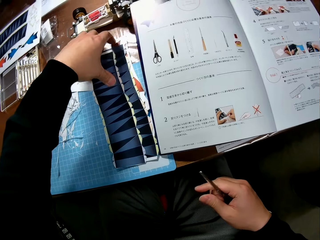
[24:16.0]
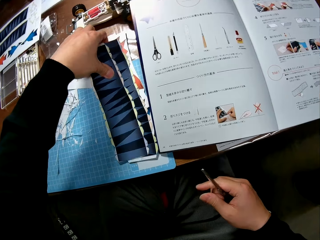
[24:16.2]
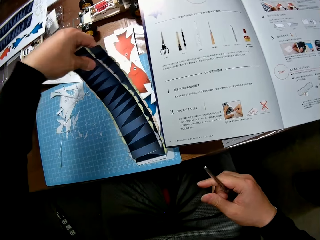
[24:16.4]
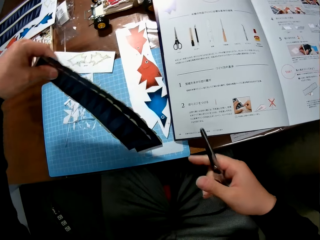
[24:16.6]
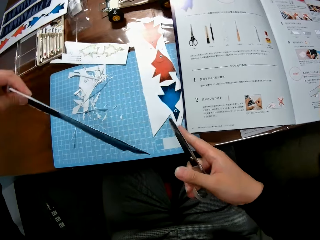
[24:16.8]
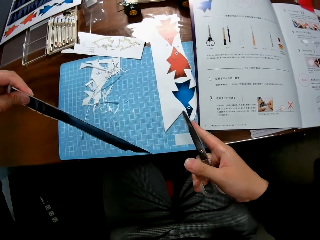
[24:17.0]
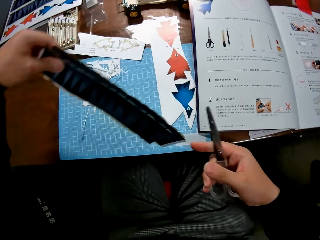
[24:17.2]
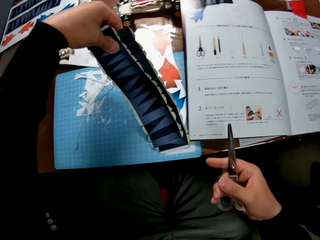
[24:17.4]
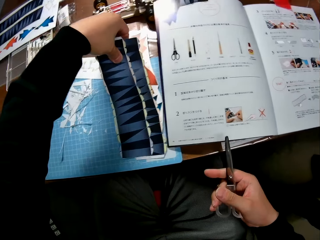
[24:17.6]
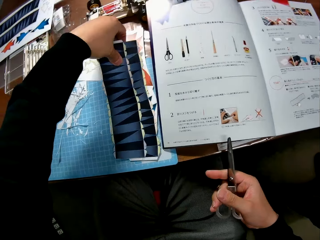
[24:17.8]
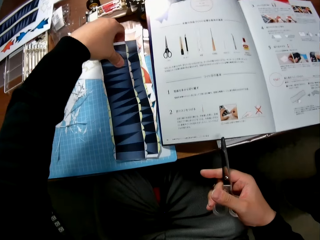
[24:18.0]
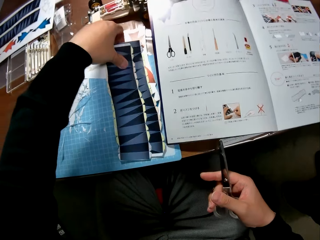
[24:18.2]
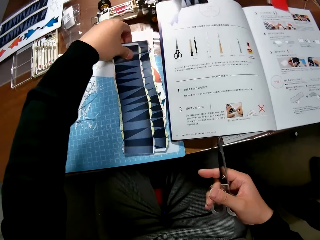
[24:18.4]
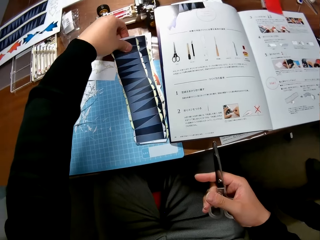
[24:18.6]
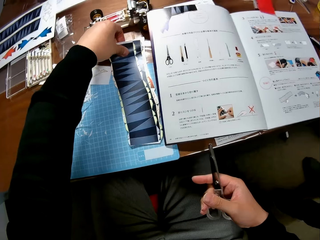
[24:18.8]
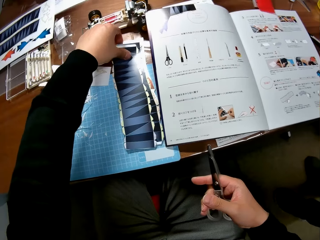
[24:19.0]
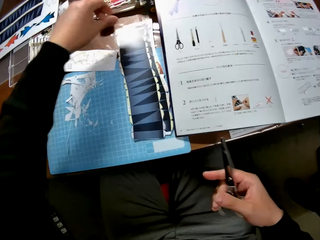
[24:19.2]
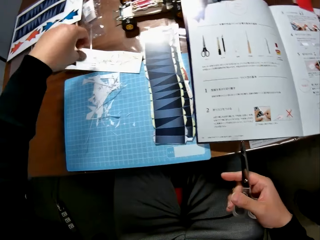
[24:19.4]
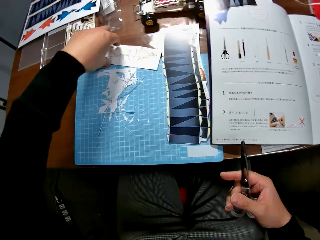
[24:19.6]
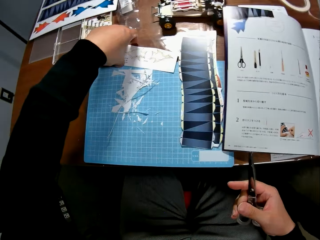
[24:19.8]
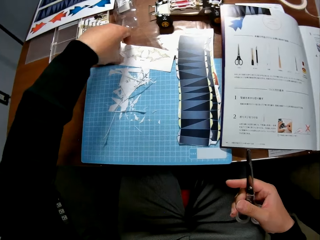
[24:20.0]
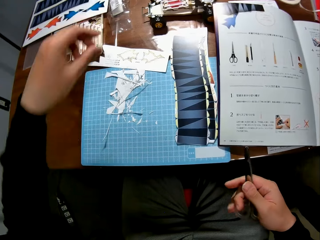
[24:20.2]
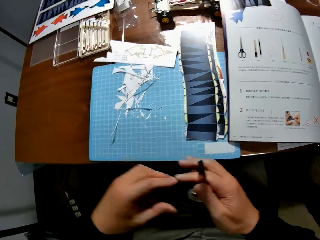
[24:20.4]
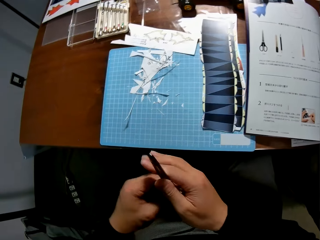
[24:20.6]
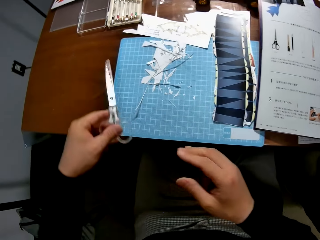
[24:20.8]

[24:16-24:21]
The camera wearer drops the bond papers on the table with his left hand. He touches a piece of paper on the table with his left hand. He removes his left hand from the piece of paper.
